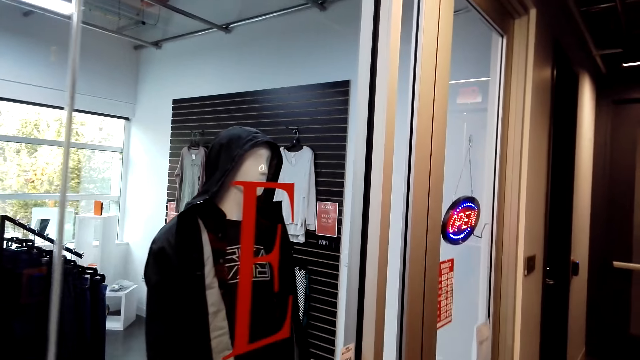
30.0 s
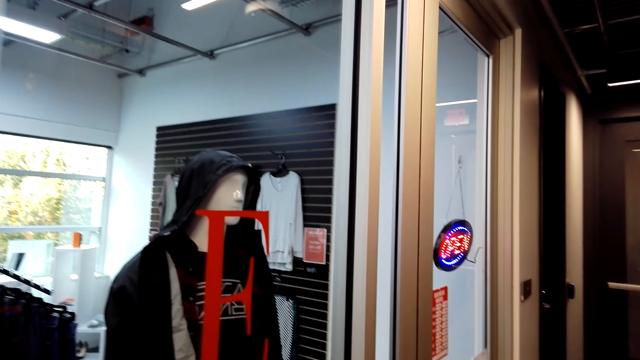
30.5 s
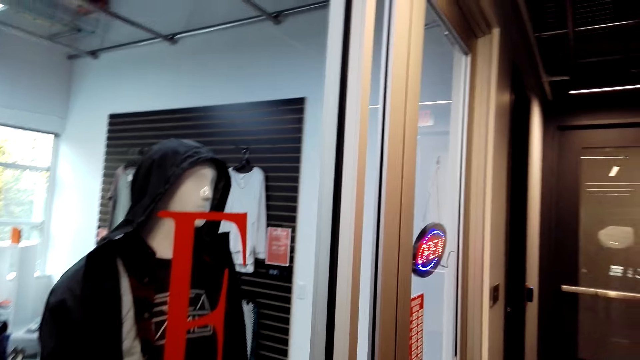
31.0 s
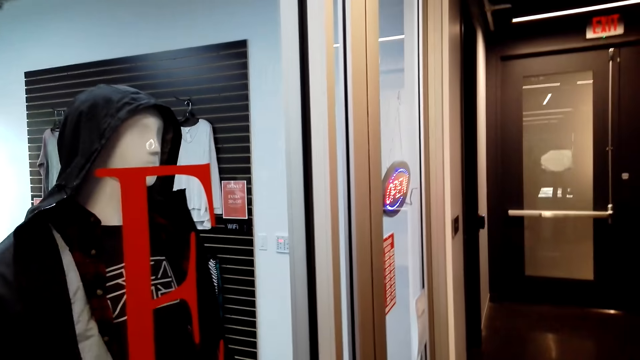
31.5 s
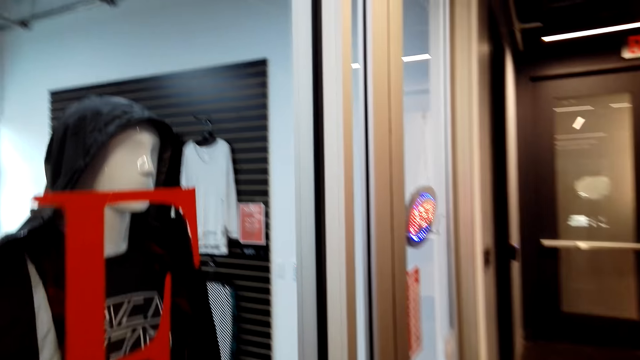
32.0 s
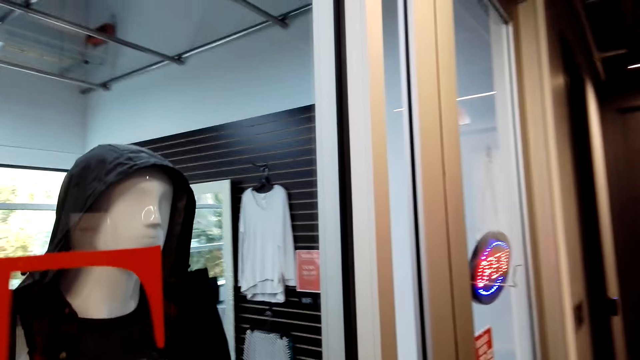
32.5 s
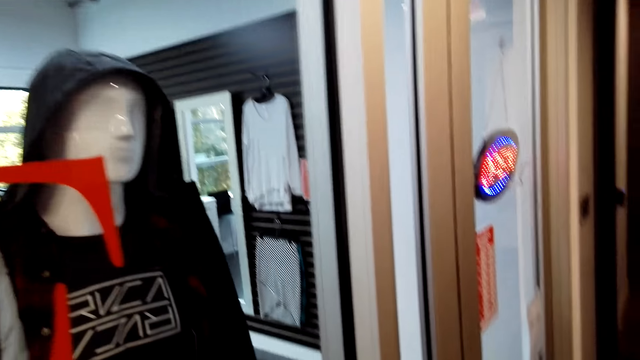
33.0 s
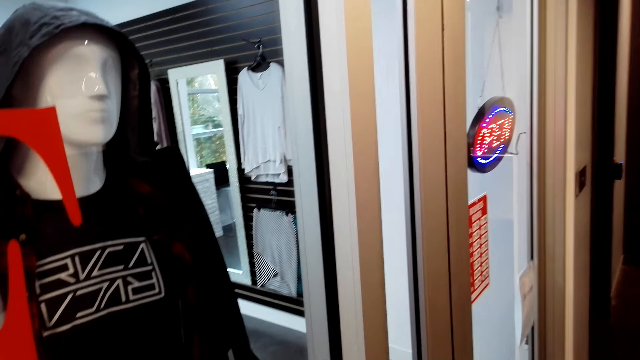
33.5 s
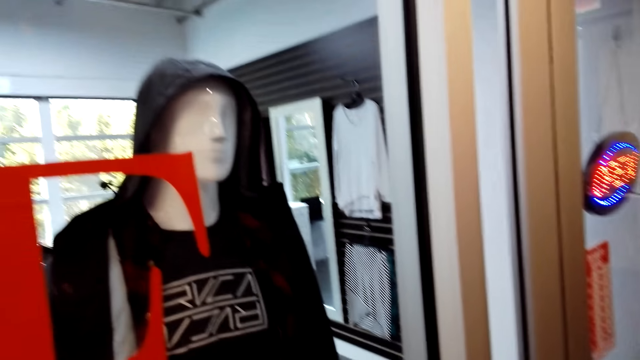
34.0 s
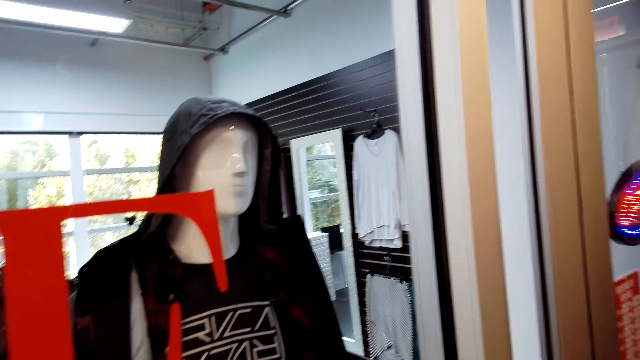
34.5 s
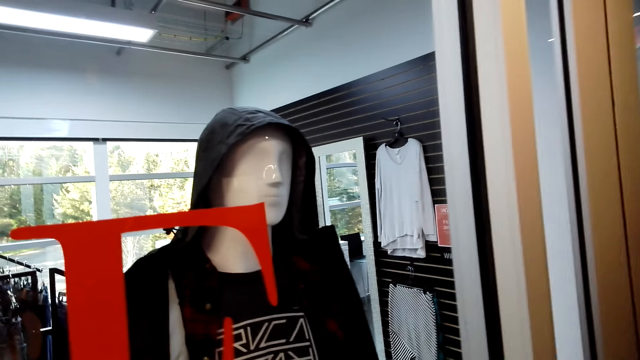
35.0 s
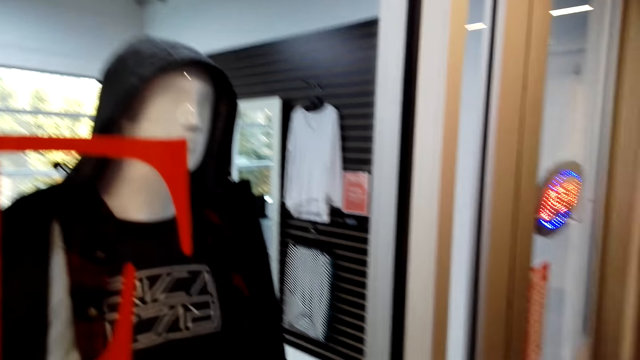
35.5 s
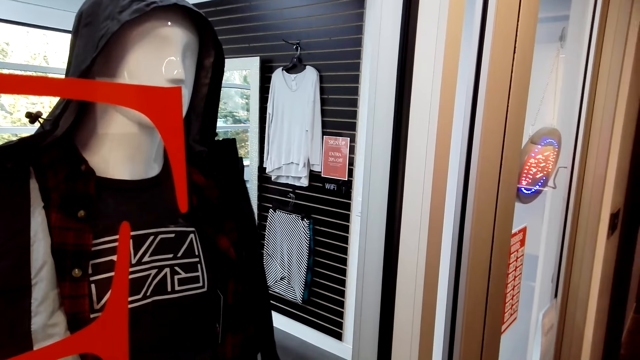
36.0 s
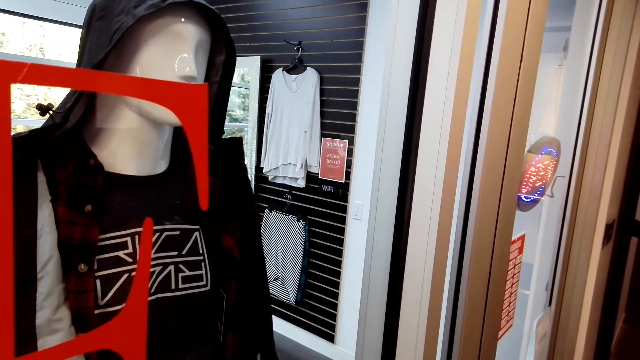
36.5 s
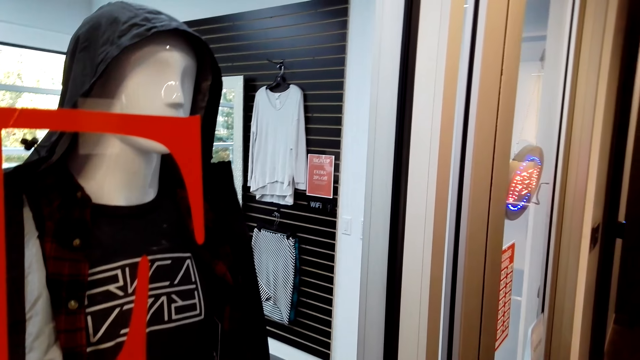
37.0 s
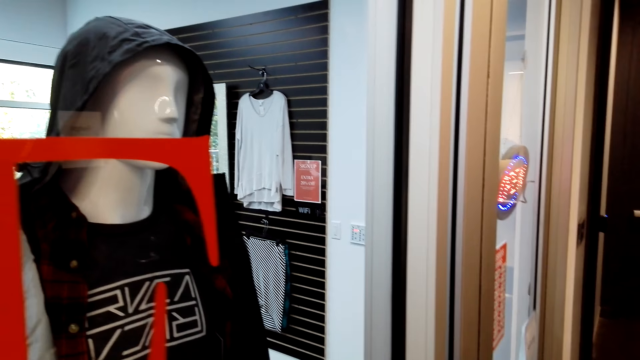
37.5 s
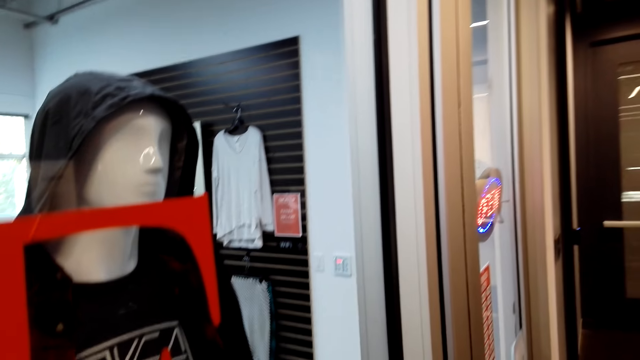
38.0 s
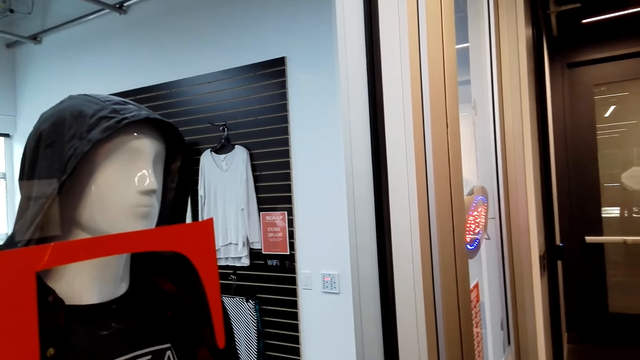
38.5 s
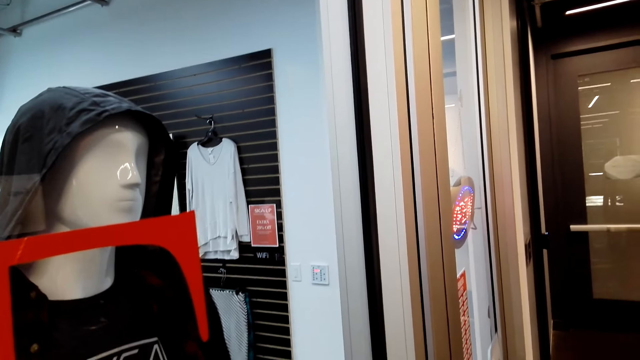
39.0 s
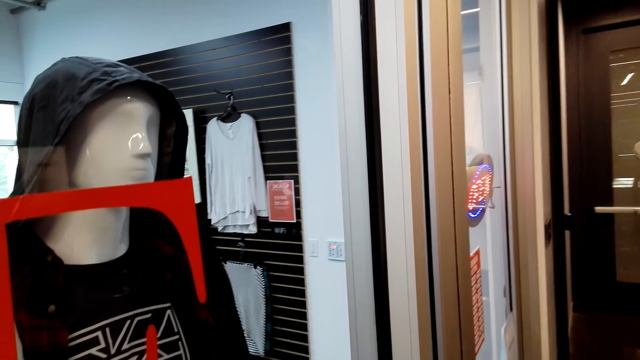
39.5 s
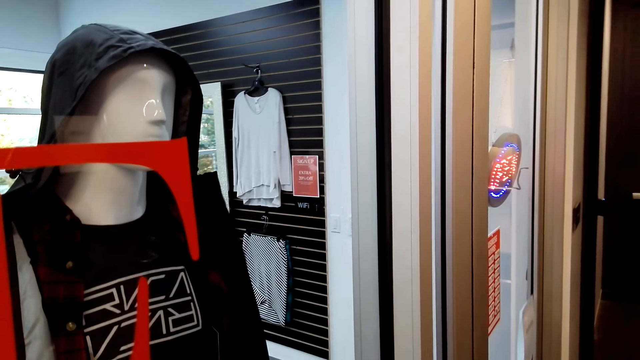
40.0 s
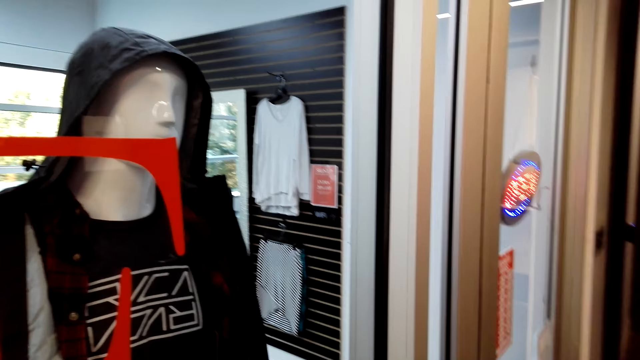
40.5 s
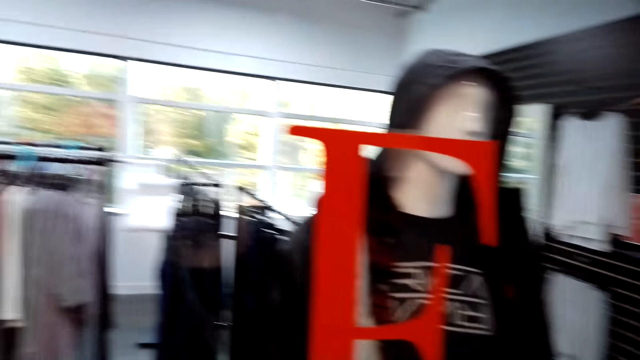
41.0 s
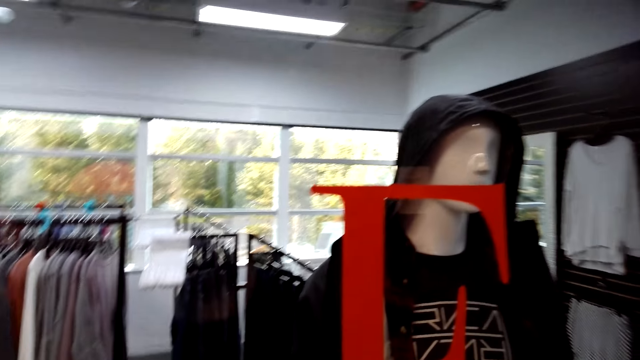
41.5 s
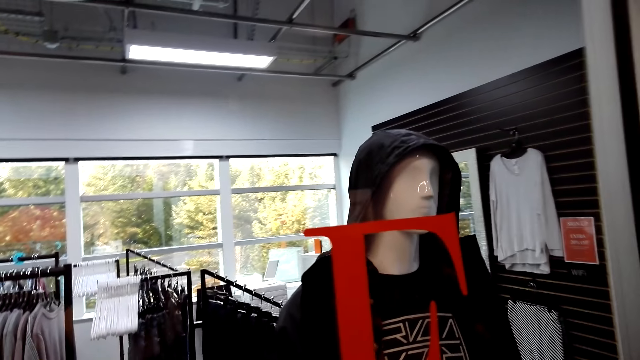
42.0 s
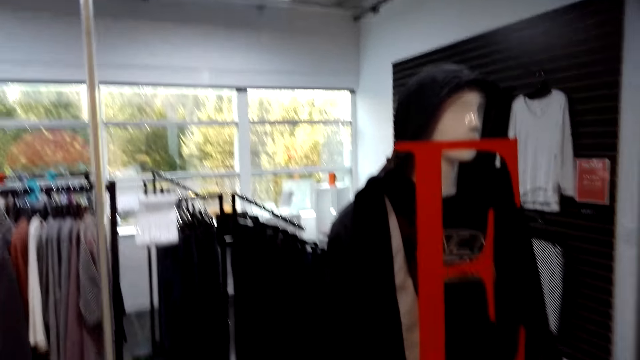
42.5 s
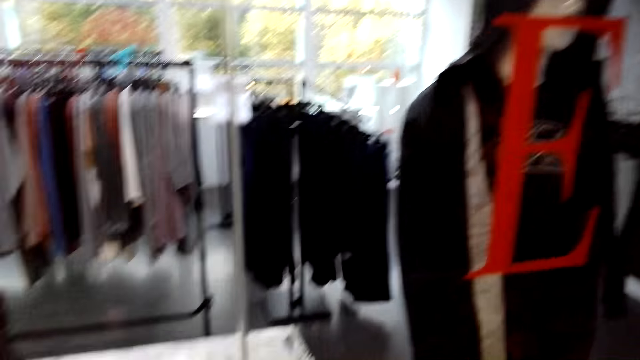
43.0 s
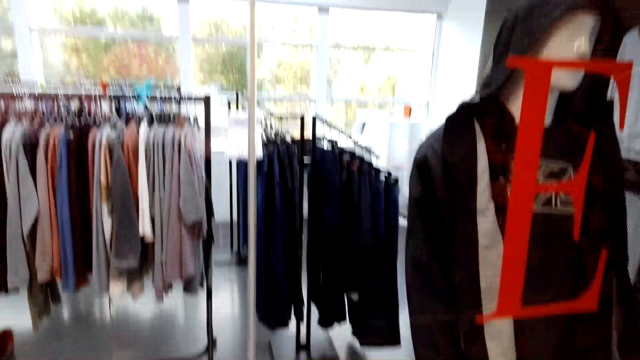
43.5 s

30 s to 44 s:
The camera wearer looks around.

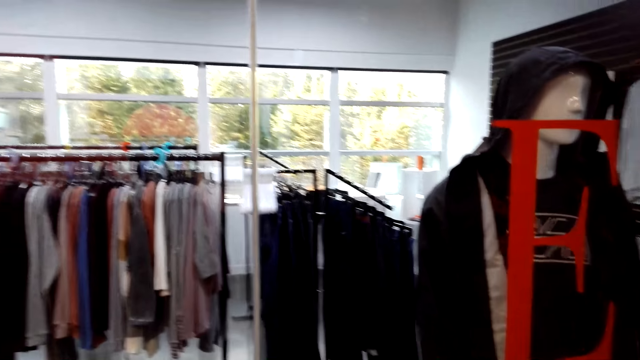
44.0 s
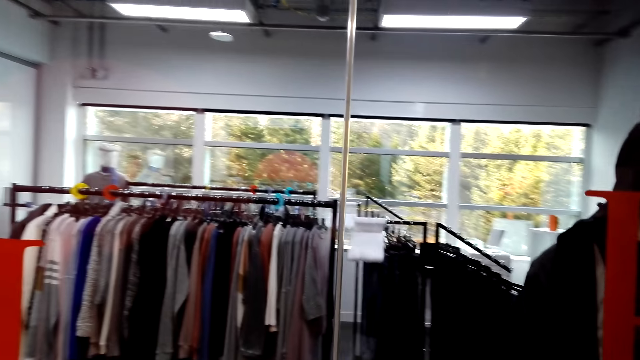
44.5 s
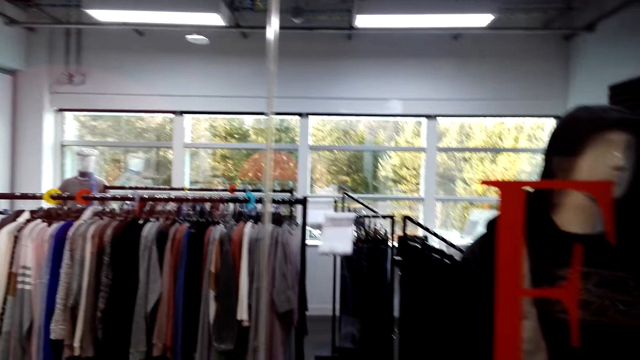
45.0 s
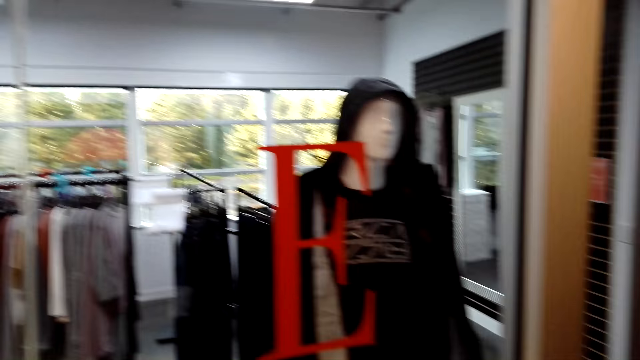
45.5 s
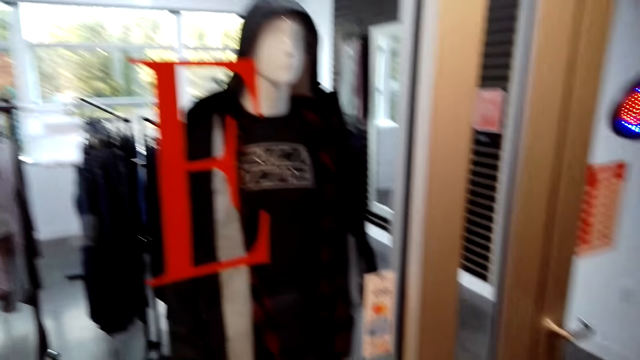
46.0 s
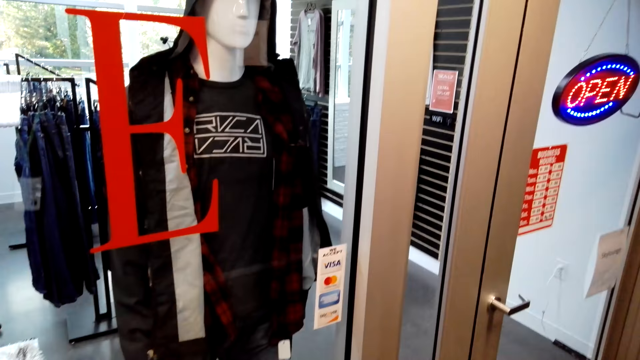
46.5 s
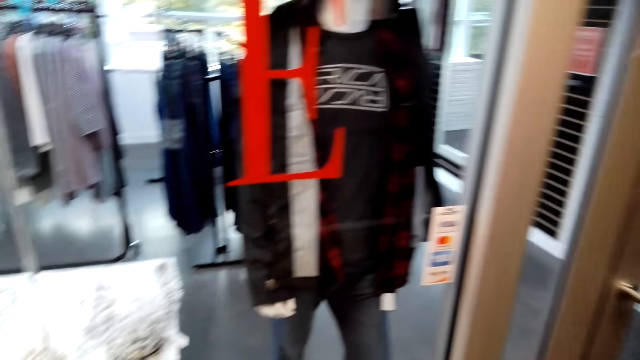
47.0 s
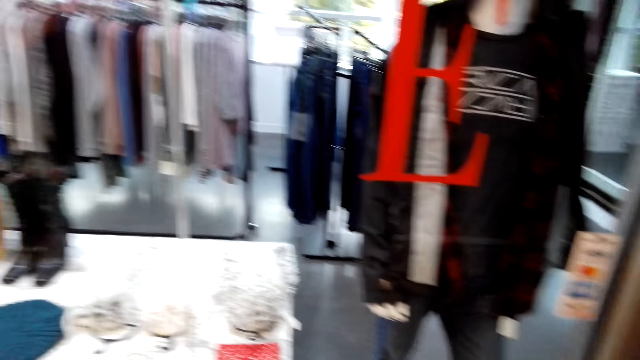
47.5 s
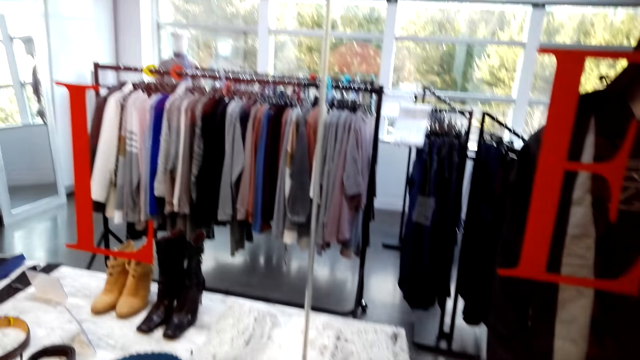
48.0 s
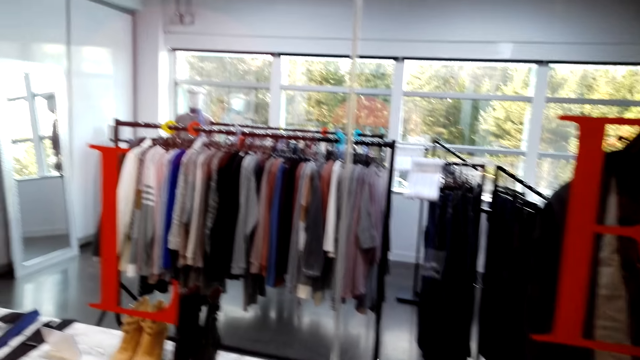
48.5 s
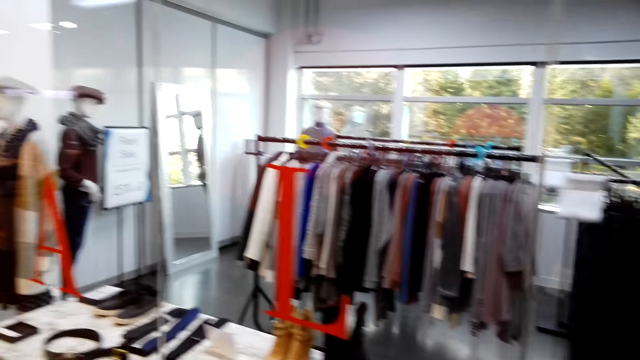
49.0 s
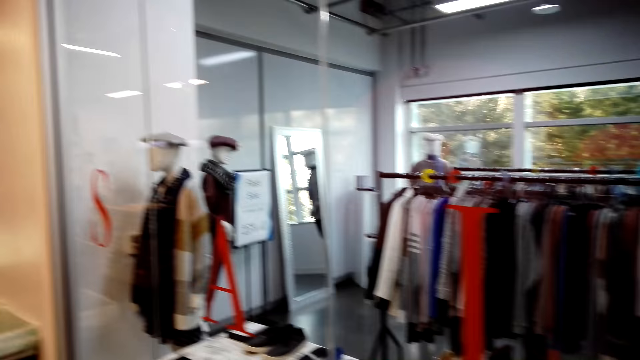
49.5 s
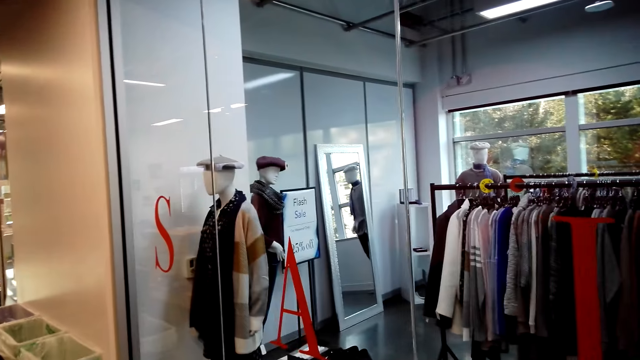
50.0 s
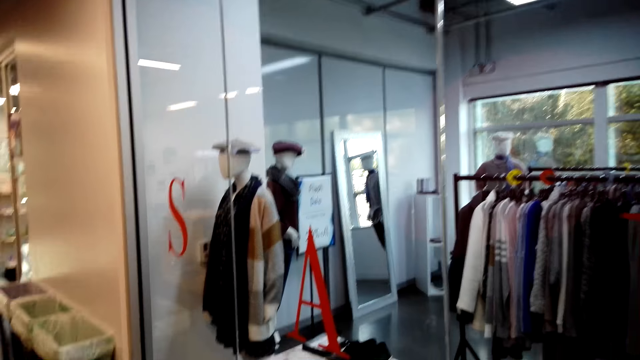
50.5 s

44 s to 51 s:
The camera wearer walks around.
